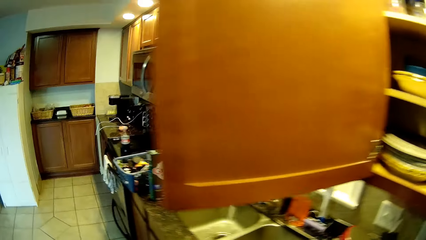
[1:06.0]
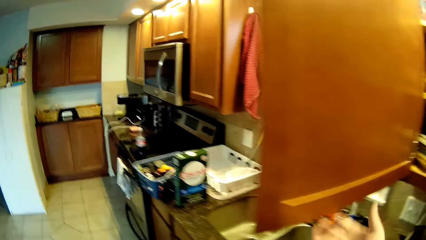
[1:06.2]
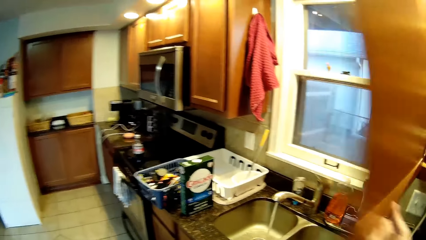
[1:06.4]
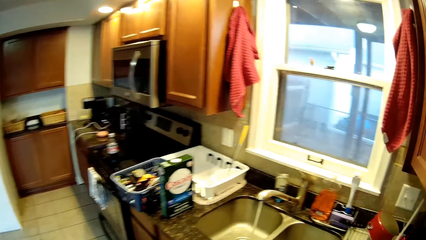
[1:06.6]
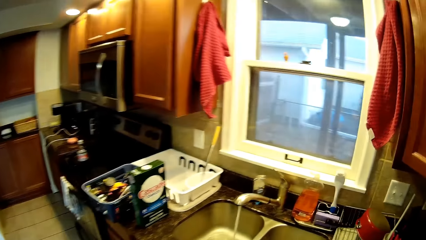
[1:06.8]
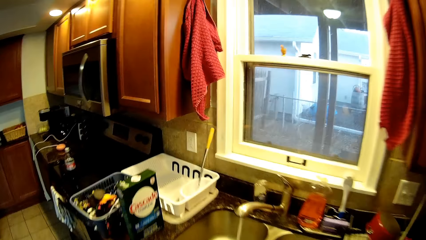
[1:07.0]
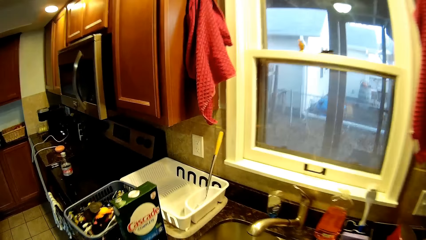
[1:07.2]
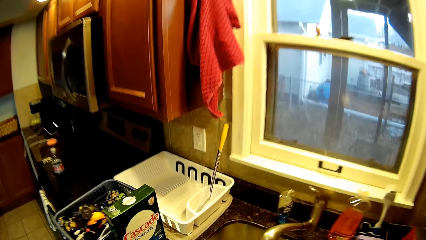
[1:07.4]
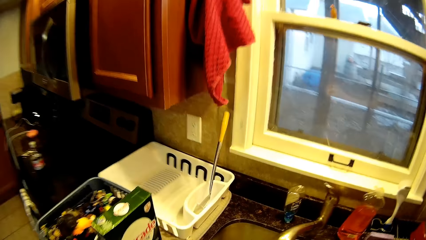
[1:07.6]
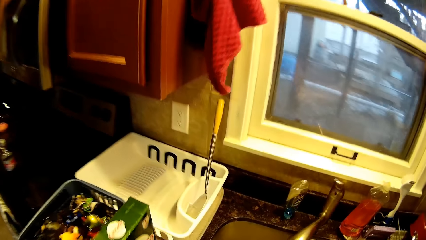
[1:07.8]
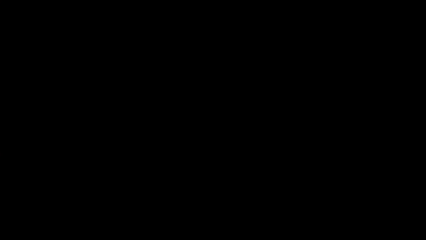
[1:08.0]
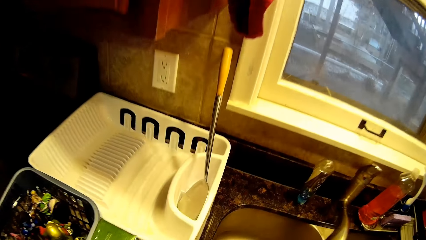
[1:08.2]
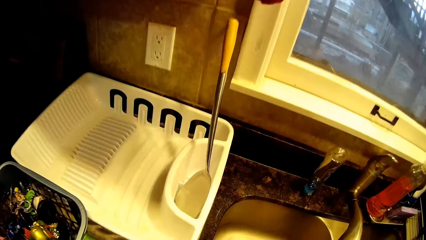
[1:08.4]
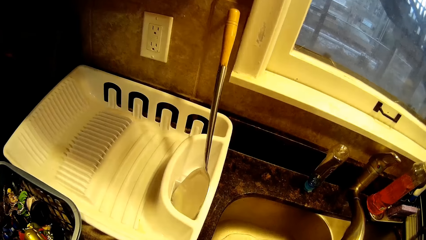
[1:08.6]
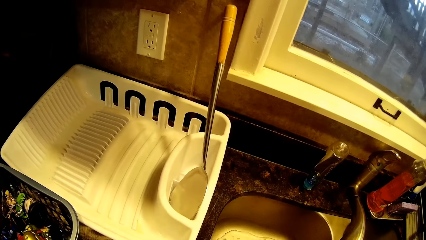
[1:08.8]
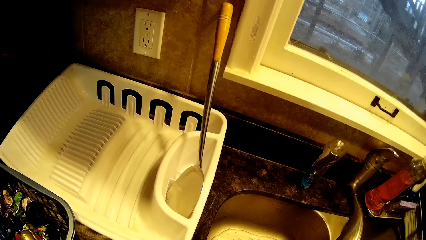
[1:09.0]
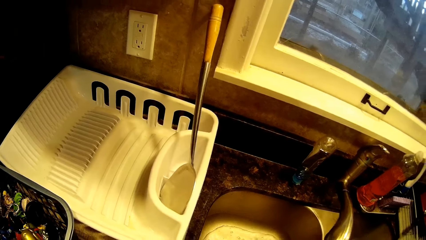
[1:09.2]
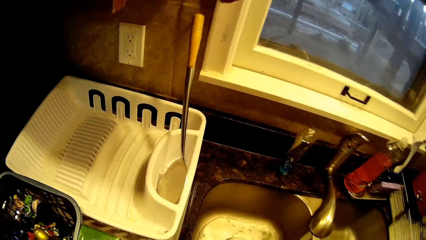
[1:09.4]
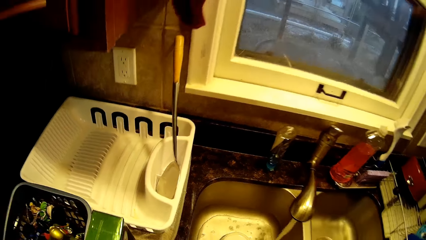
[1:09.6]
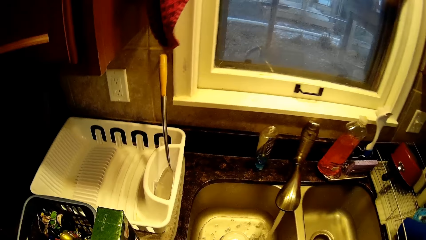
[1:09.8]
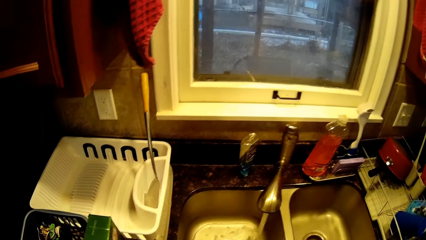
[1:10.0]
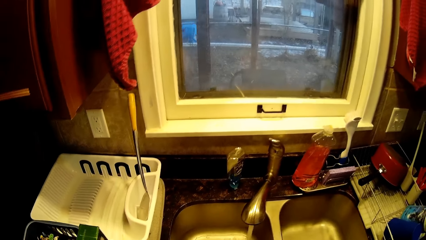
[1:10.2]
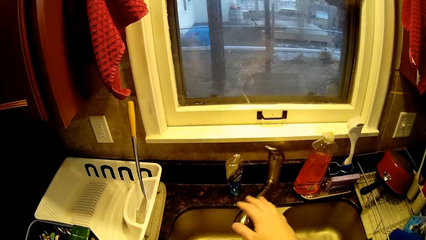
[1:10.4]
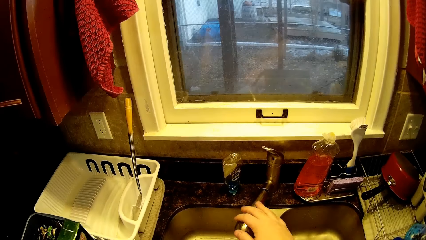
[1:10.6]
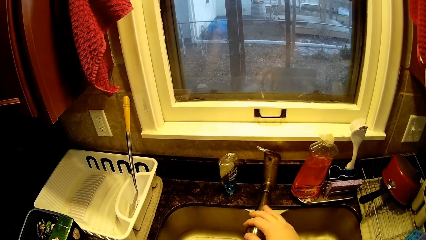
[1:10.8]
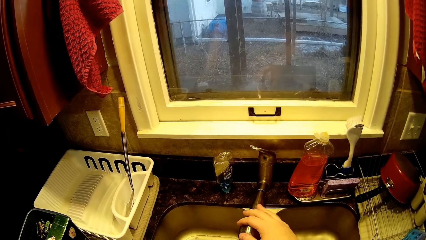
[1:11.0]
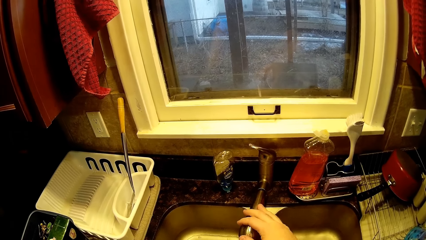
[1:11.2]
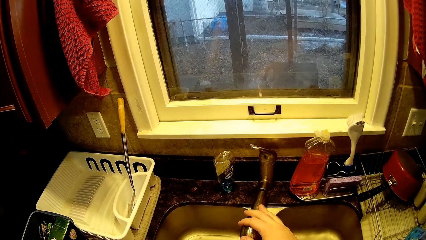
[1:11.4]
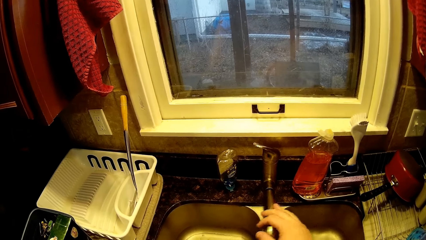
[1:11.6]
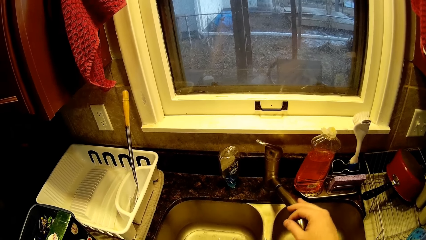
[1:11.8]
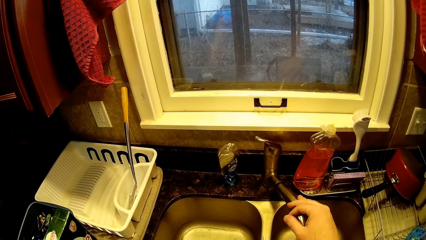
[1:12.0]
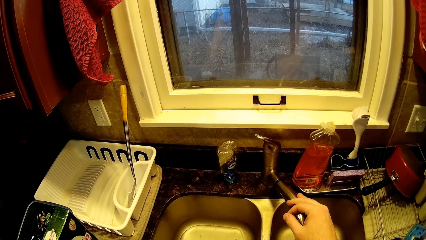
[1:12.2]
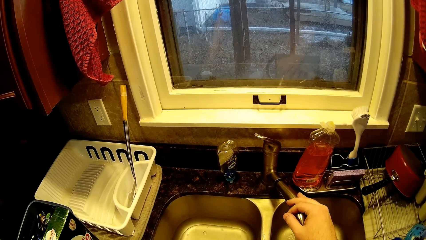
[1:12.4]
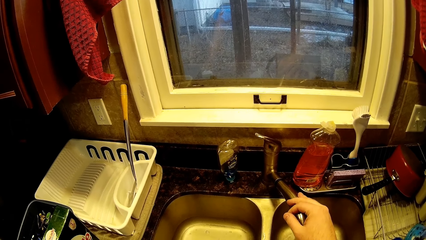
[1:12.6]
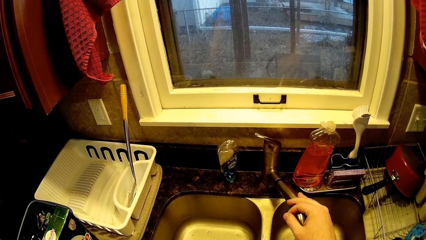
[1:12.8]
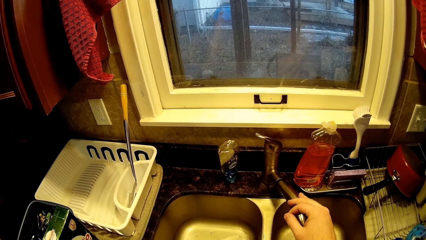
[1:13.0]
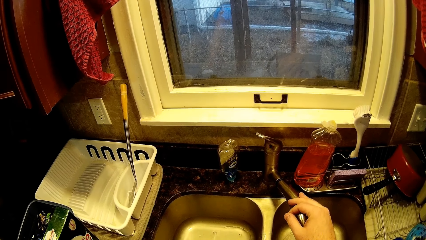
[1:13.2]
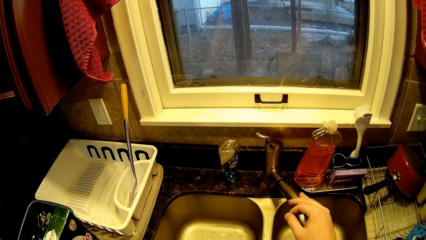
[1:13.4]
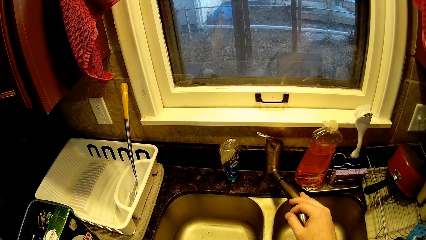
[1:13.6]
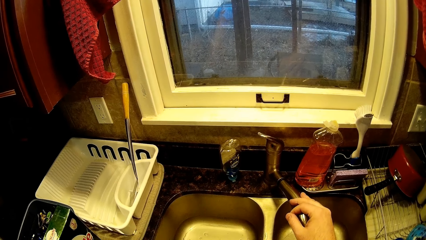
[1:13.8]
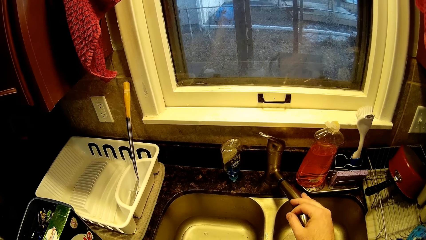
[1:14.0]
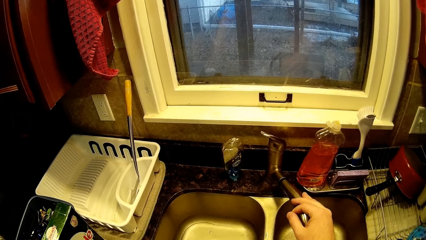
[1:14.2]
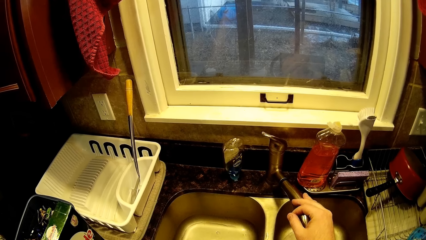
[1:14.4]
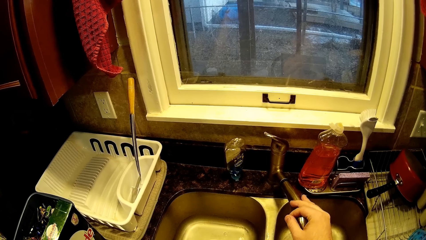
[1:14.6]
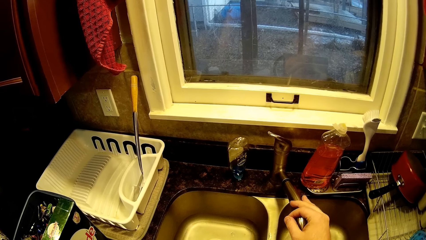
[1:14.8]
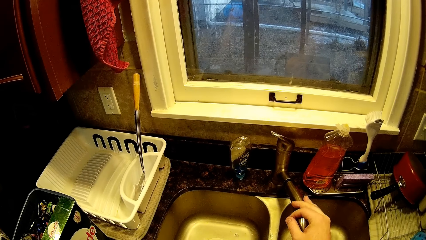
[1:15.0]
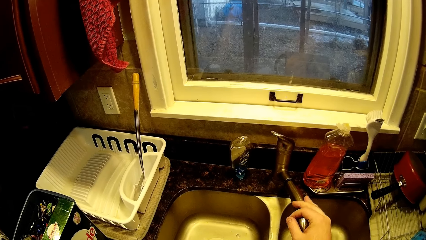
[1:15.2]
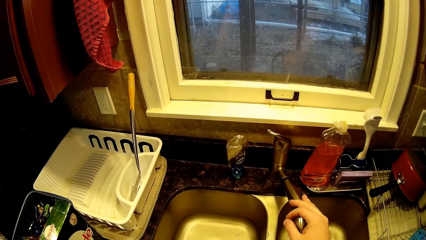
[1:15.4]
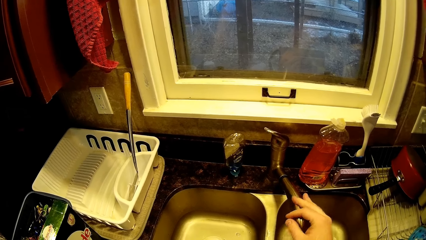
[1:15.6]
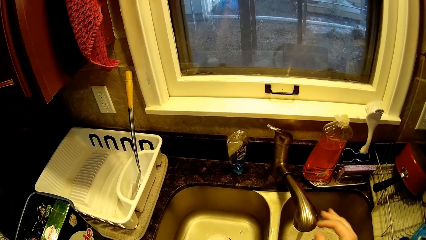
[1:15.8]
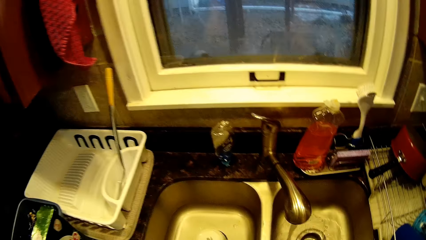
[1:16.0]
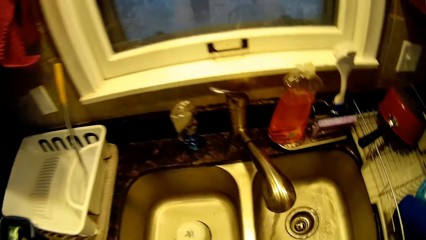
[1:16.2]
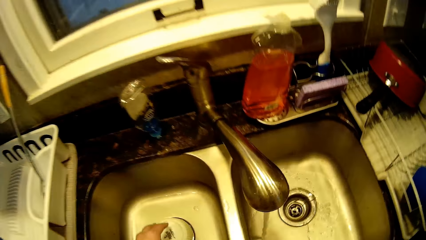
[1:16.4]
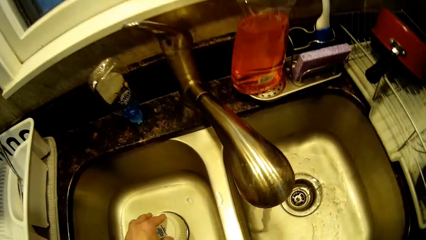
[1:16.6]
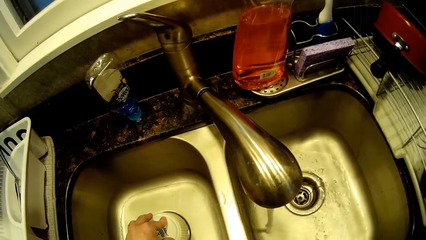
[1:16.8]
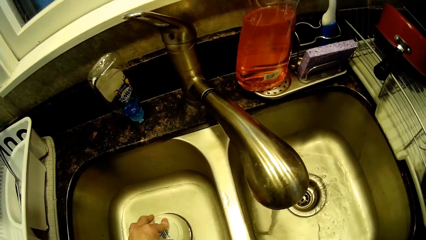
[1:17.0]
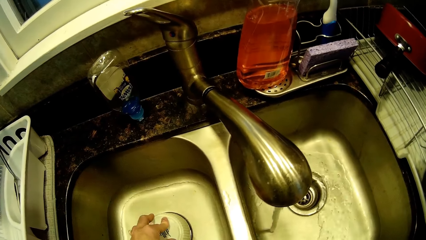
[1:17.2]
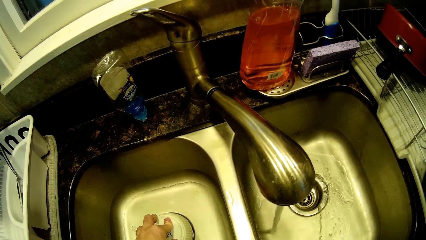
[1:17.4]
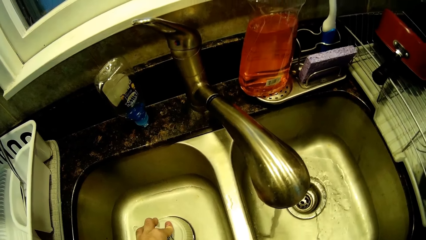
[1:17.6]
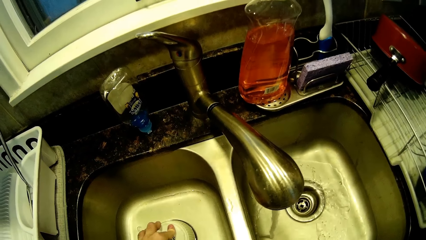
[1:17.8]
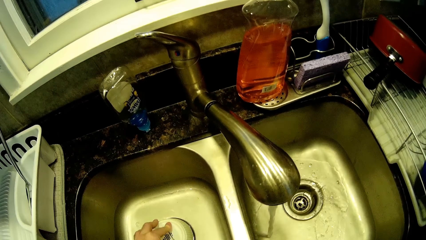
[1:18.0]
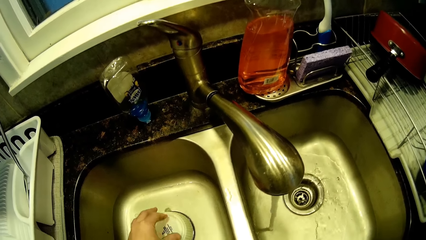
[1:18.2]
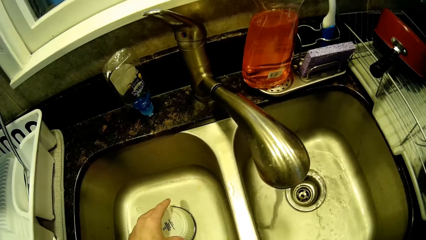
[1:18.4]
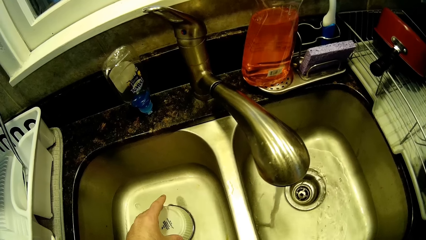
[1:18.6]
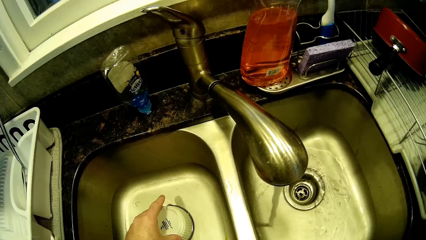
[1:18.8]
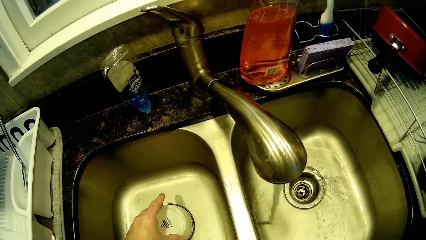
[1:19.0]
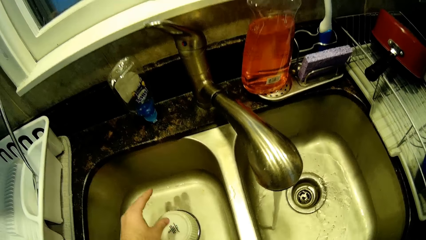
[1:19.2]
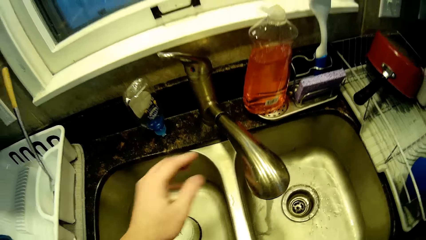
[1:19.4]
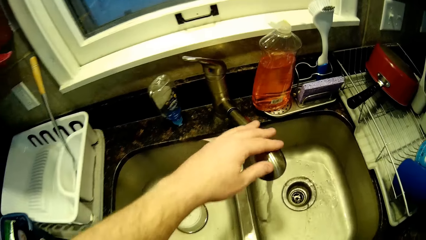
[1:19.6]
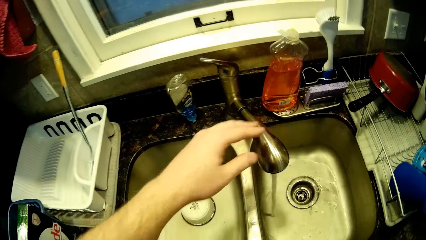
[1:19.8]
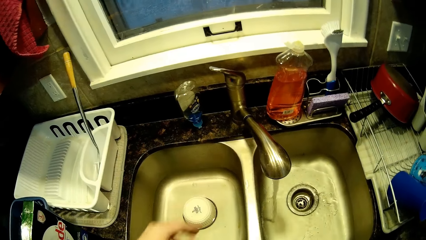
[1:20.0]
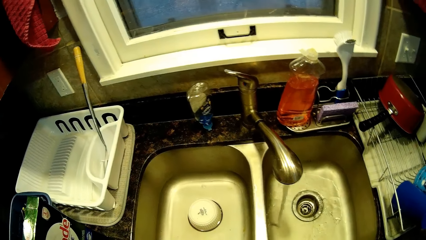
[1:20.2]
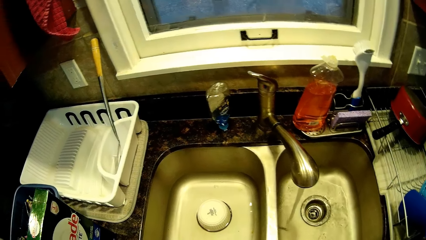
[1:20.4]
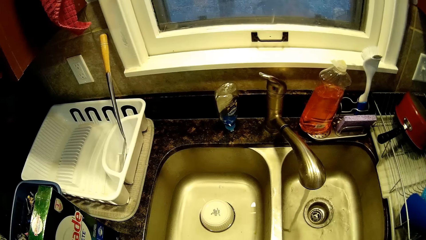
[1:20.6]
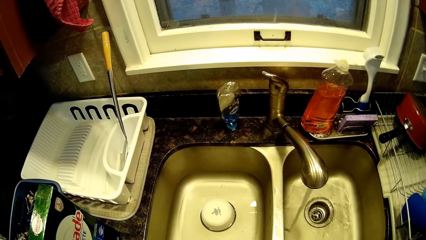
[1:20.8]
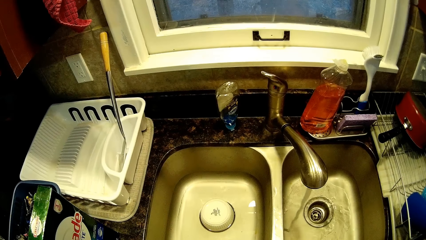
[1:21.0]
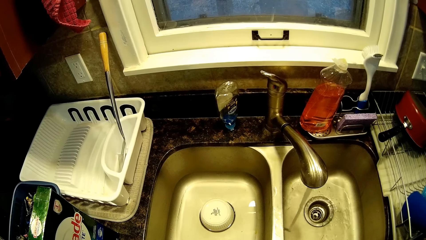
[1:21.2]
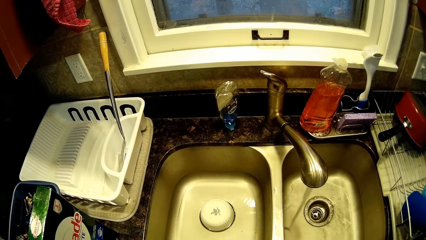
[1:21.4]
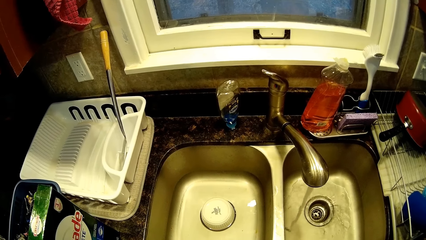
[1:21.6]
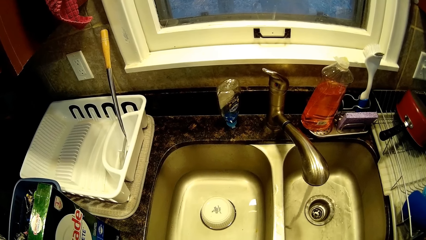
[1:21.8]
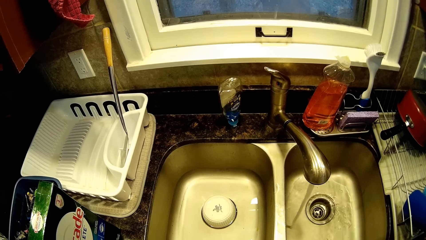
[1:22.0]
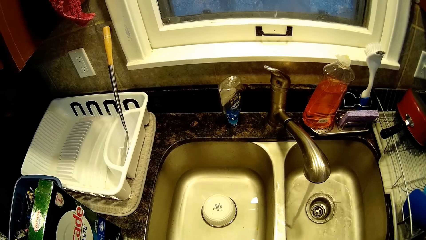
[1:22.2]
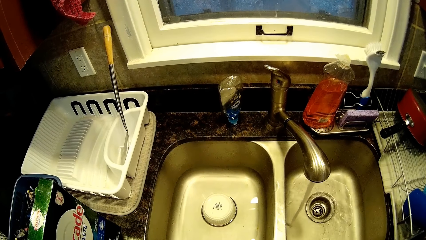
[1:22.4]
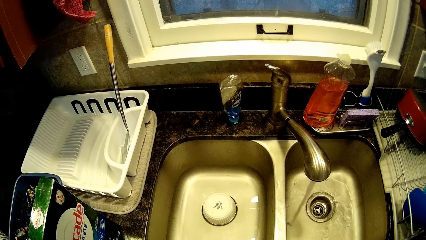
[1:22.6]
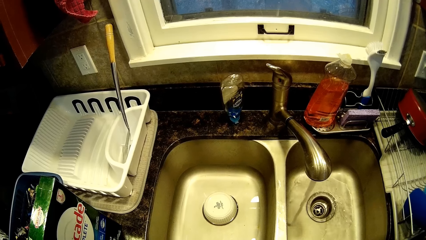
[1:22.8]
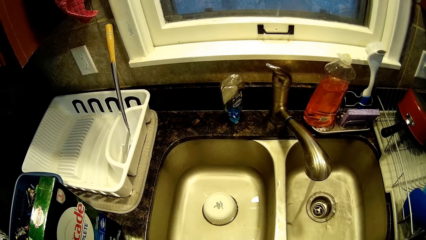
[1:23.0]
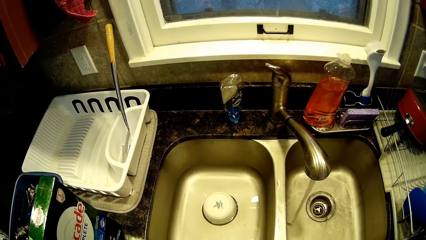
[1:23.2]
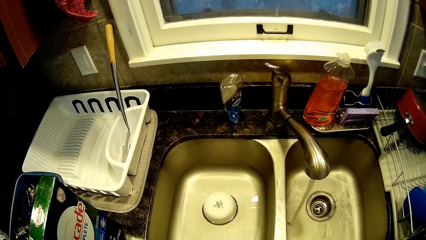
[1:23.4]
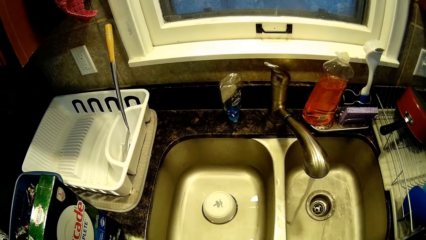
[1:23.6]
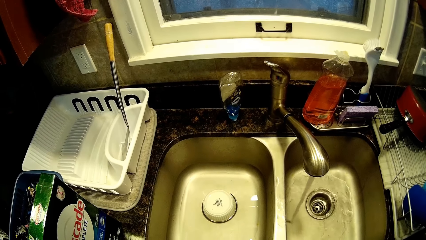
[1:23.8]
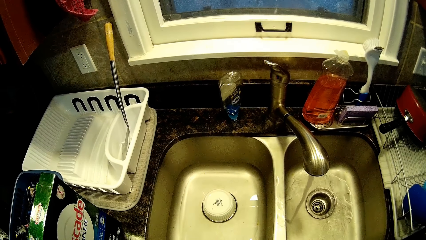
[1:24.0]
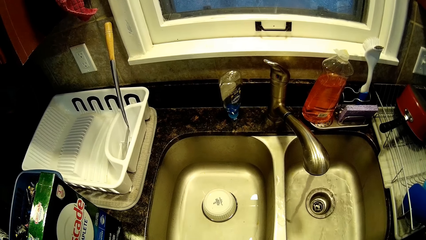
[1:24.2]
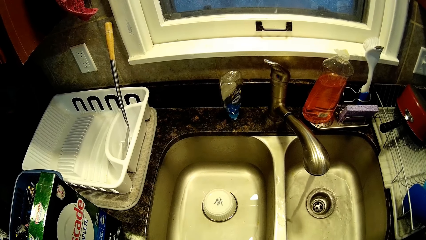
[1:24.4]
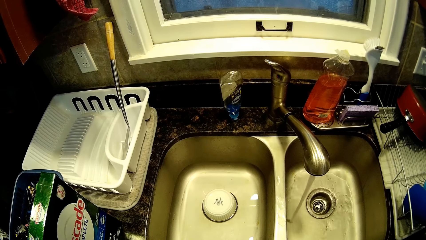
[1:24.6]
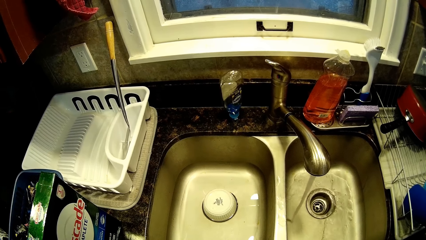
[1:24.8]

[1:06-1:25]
The camera wearer closes a cabinet, closes the other cabinet. They put the bowl down. They rotate the tap. They hold the tap. They touch the sink strainer. They press the bowl in a sink. They put water in the sink. They touch the tap. They put water in the sink. They look at the tap.
